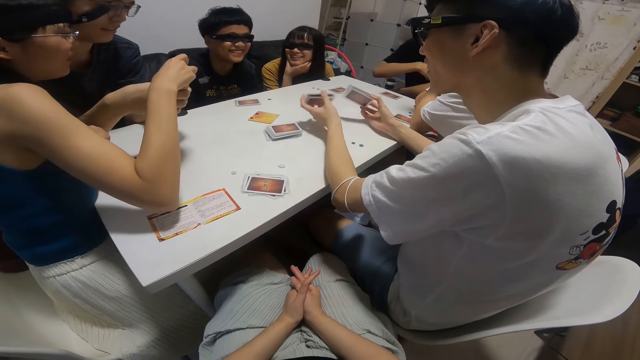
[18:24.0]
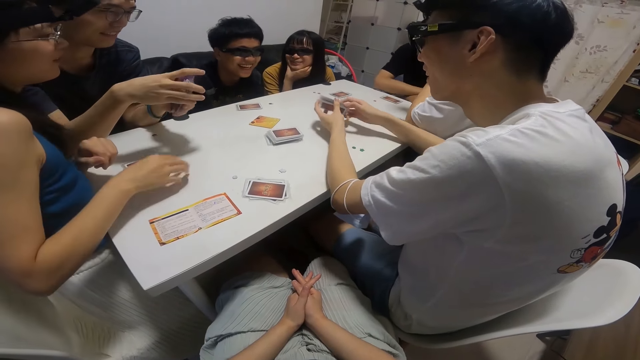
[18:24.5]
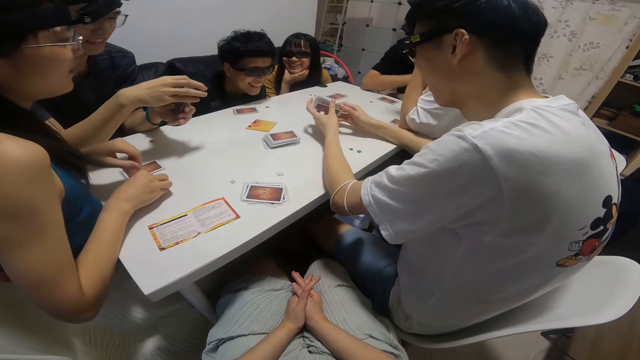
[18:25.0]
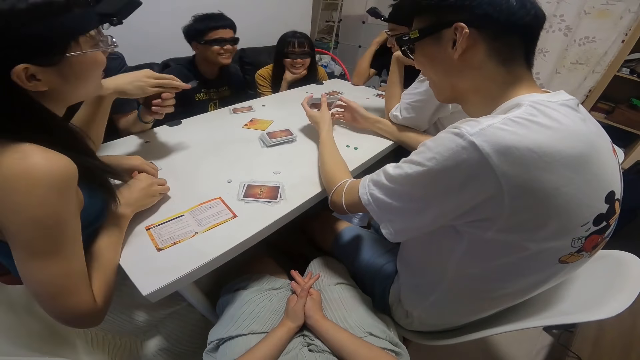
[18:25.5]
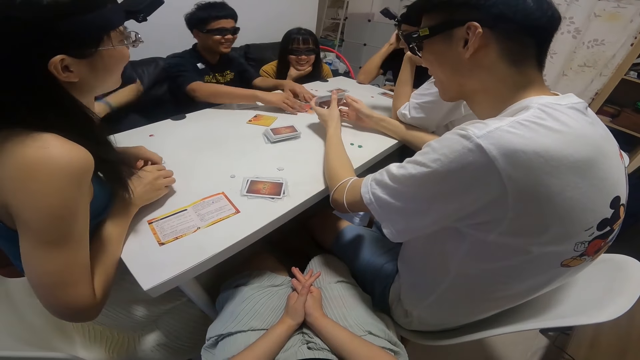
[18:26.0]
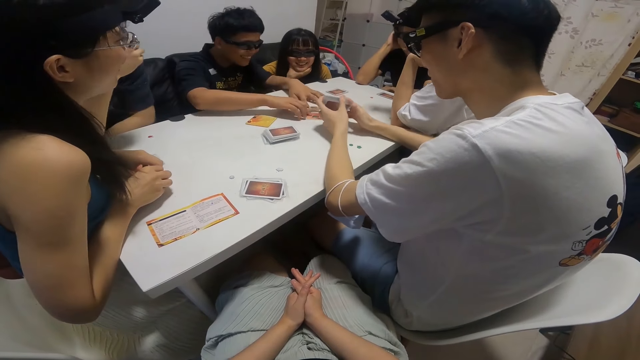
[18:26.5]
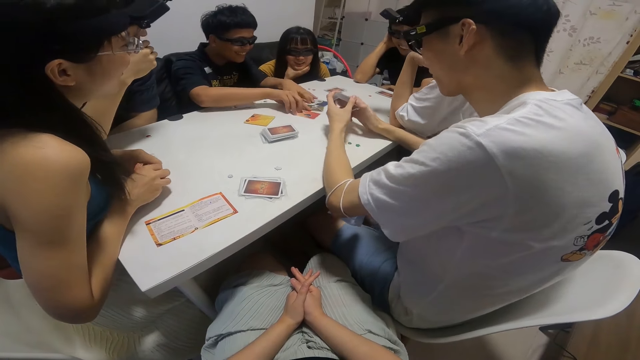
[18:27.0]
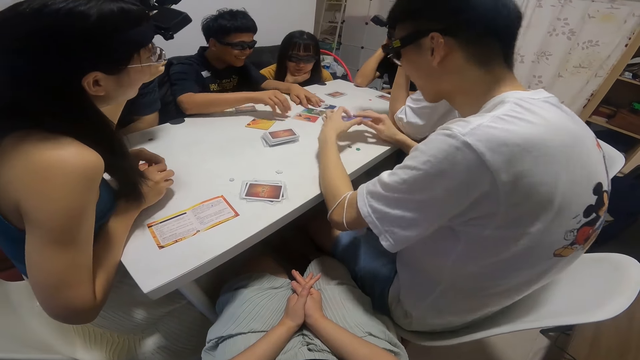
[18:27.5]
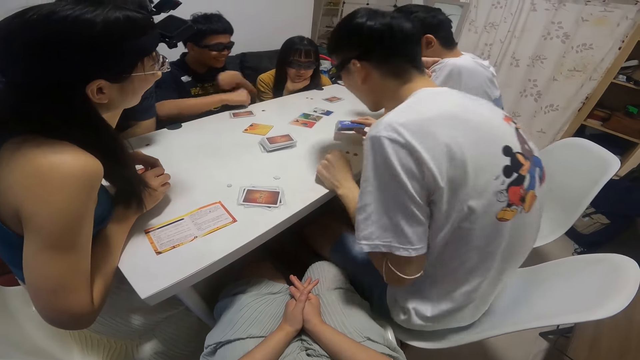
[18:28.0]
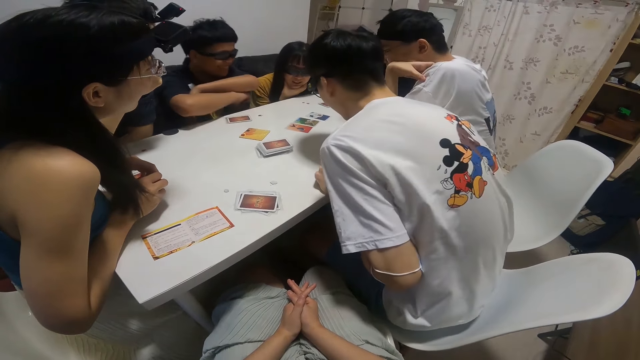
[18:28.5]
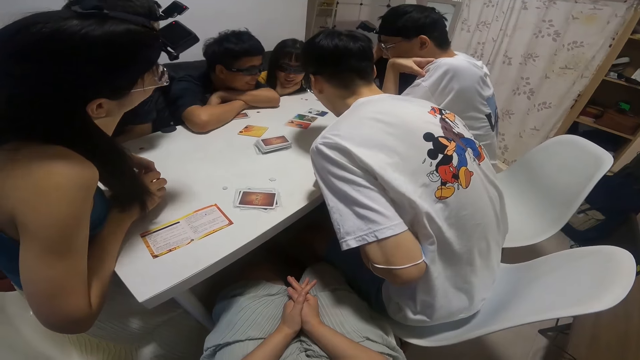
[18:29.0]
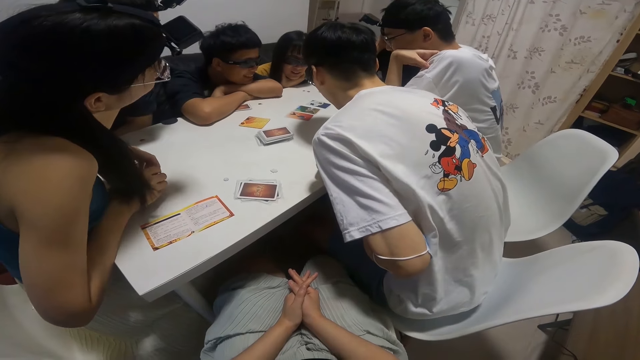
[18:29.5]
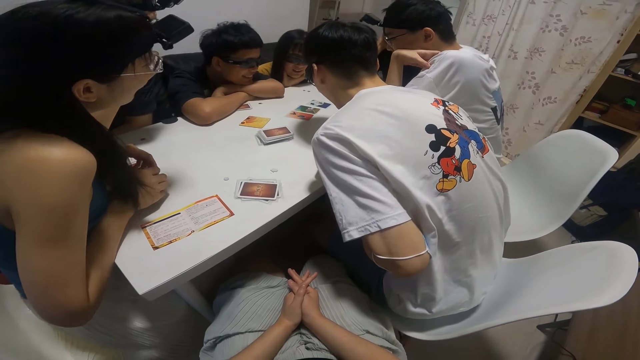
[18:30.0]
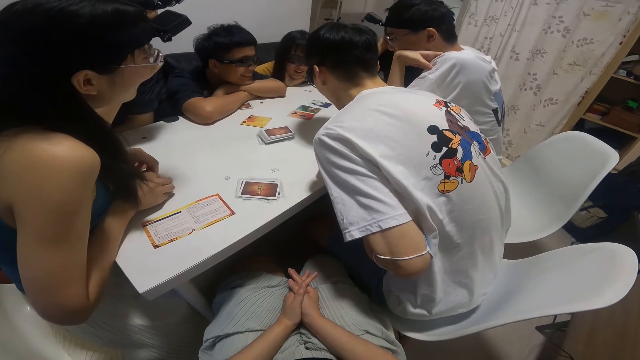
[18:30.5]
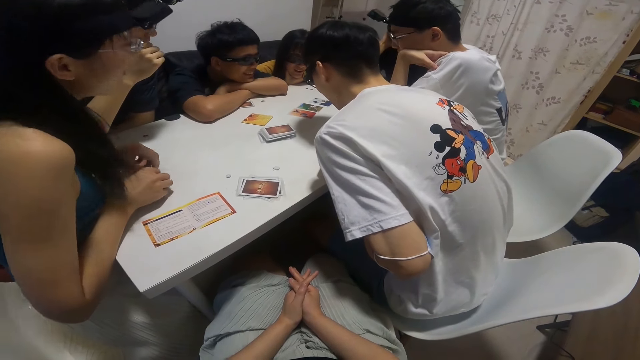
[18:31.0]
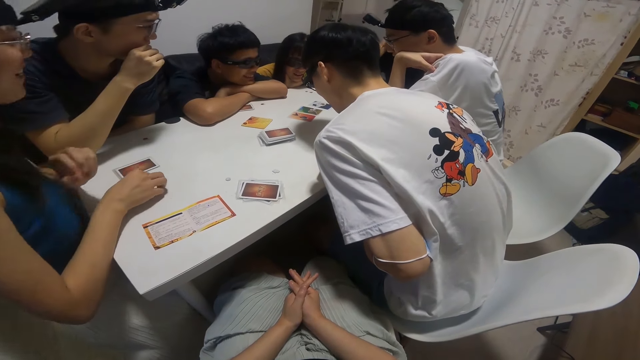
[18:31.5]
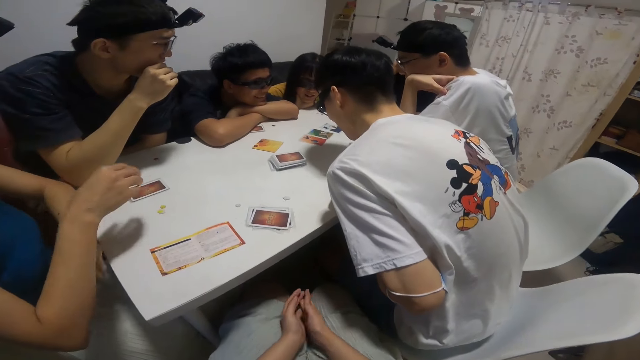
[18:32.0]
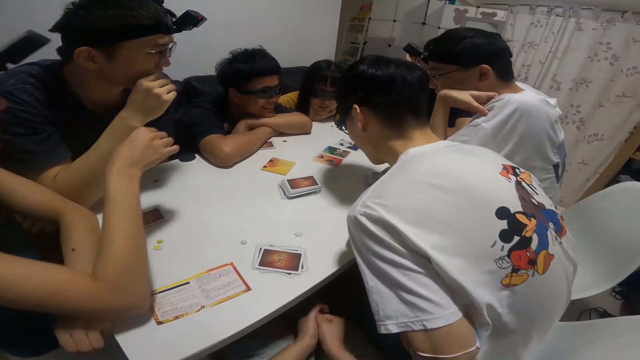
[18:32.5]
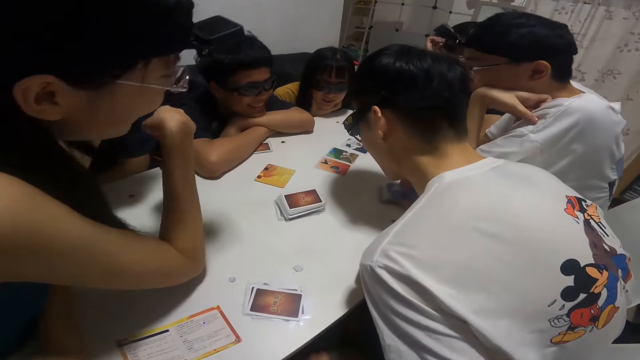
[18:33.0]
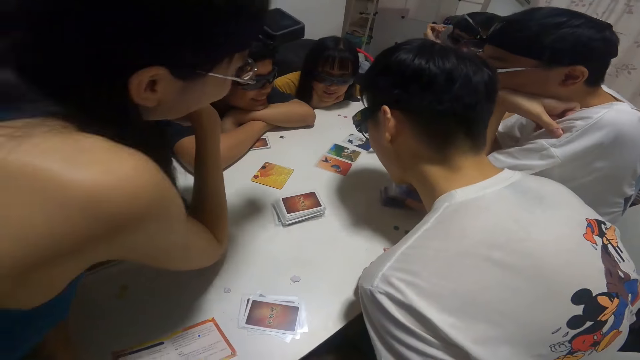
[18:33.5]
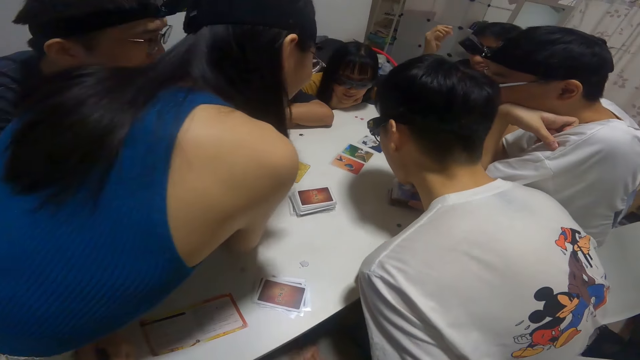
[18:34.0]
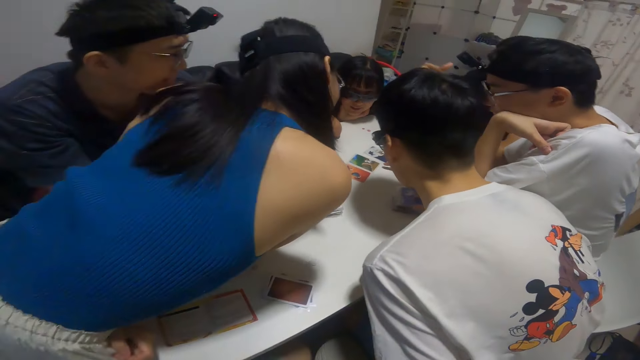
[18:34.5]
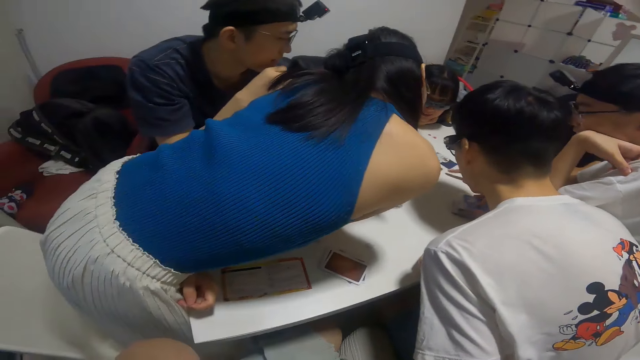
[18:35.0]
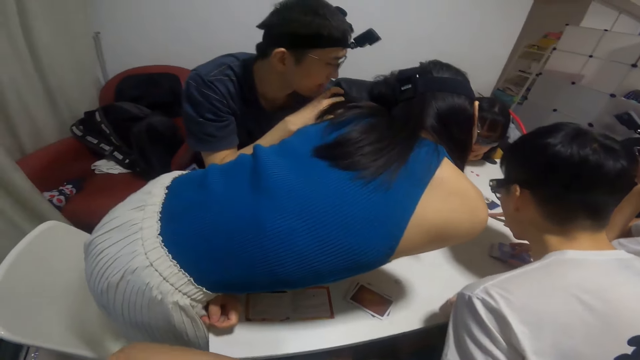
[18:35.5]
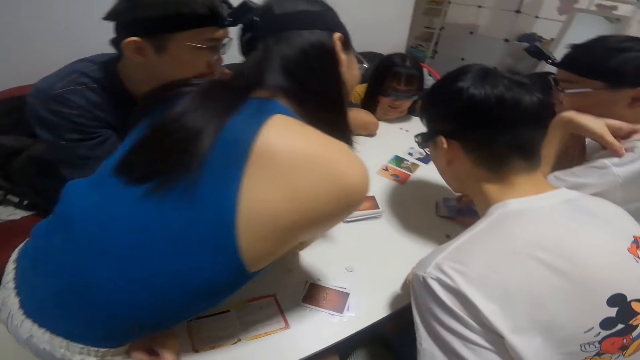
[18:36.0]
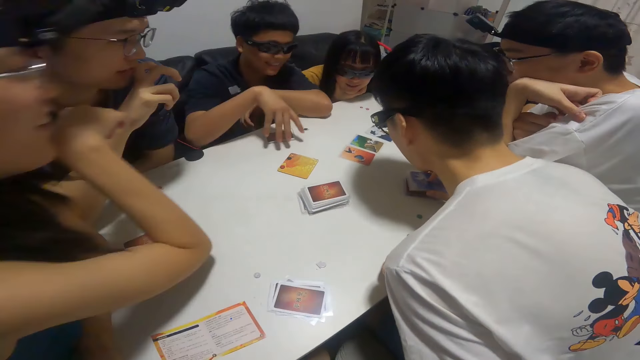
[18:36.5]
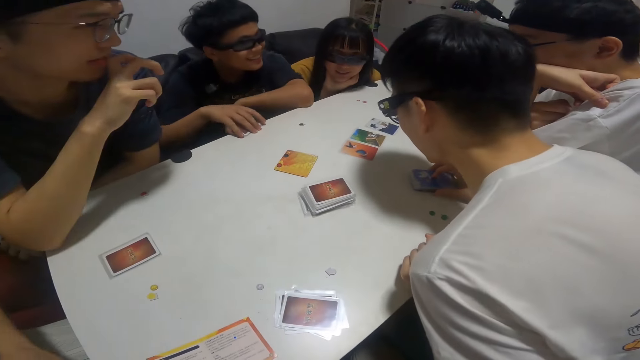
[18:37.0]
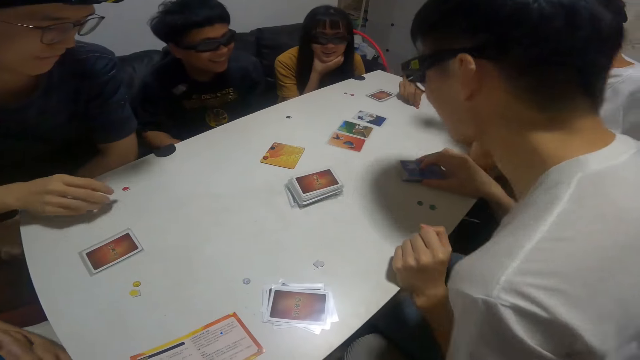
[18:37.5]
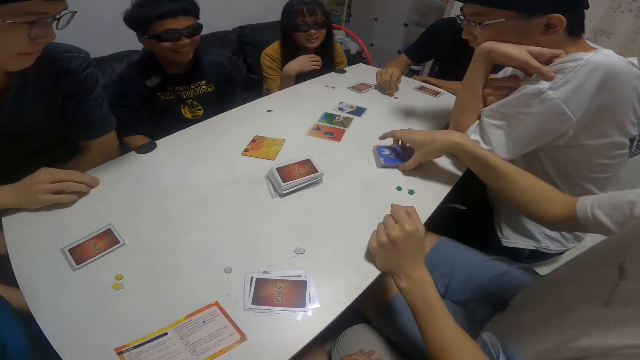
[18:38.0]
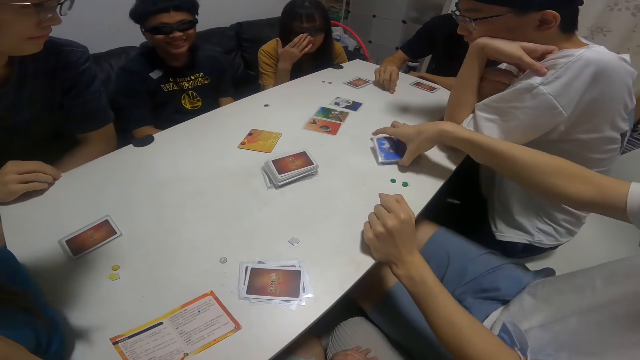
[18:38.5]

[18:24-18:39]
A man shuffles some cards with both hands. A lady takes off her right hand from another man's cards. A man touches the cards. A man puts cards on the table. A boy sorts some cards on the table with both hands. The first man looks closely into the cards on the table. The lady interacts with the man. A woman and others look at the cards. The lady stands up, and looks closely into the cards on the table. A man places her right hand on the cards on the table. A person picks the cards. The lady sits down on a chair.

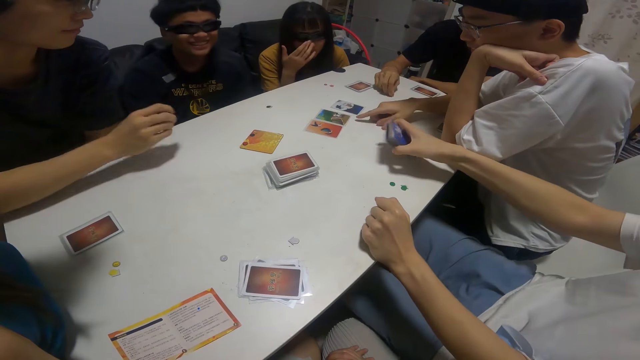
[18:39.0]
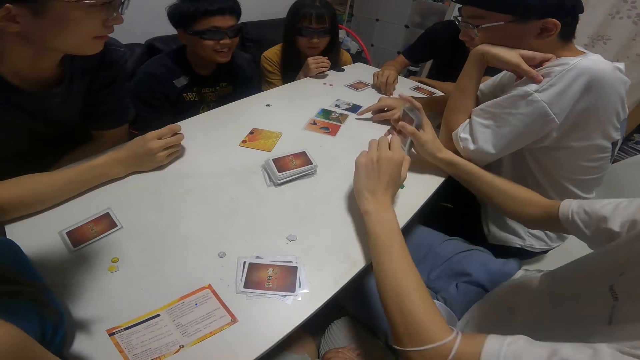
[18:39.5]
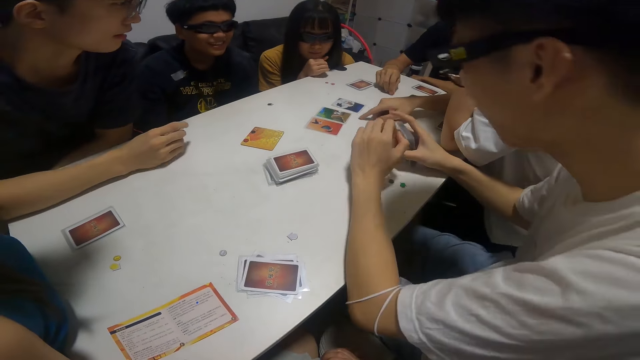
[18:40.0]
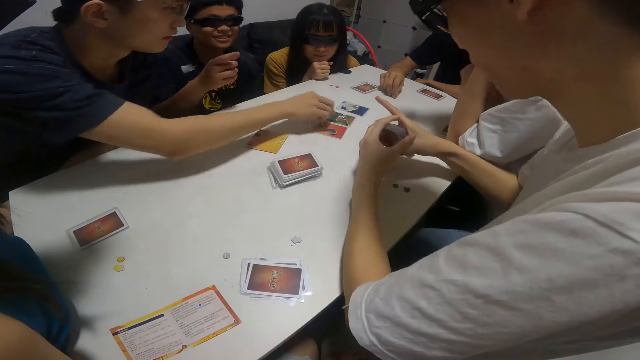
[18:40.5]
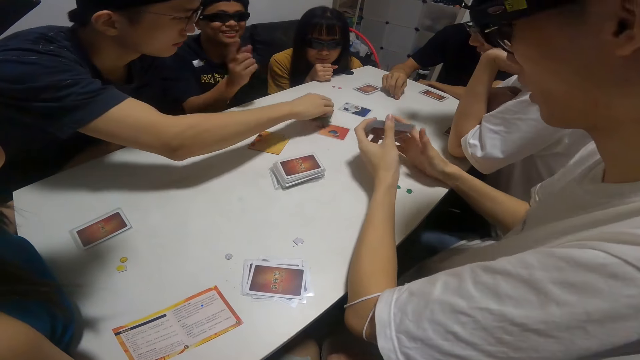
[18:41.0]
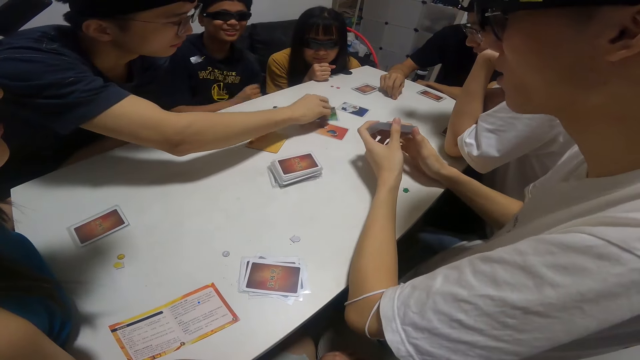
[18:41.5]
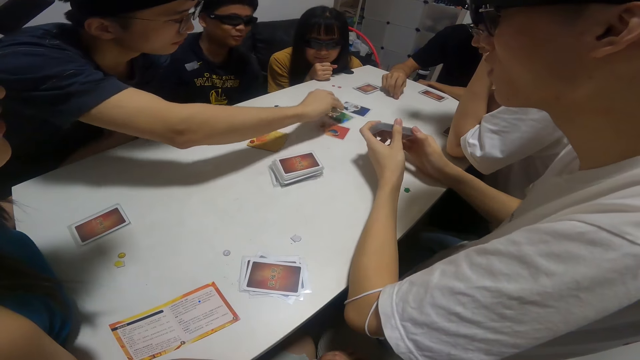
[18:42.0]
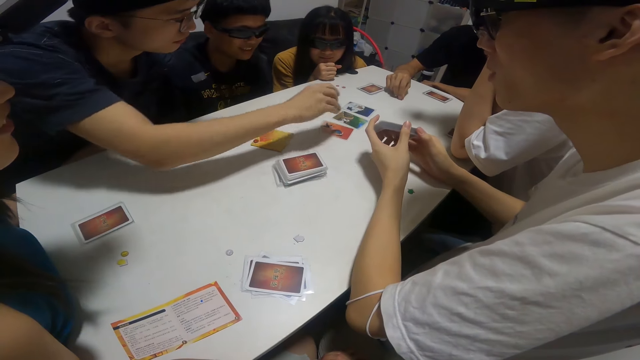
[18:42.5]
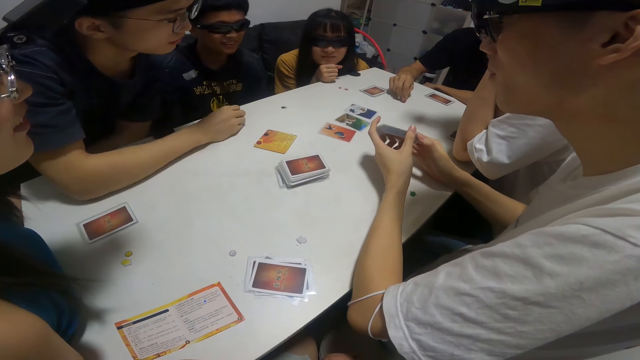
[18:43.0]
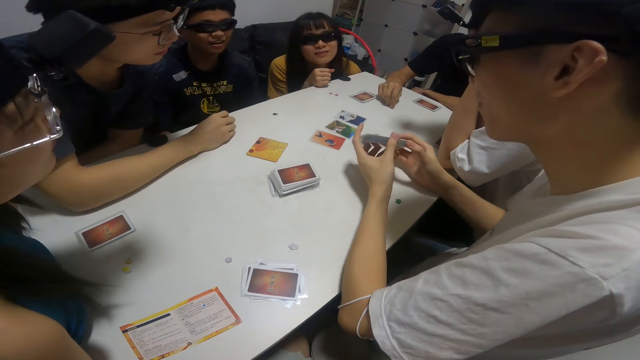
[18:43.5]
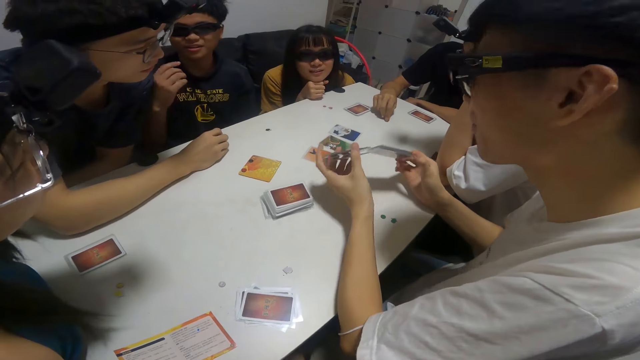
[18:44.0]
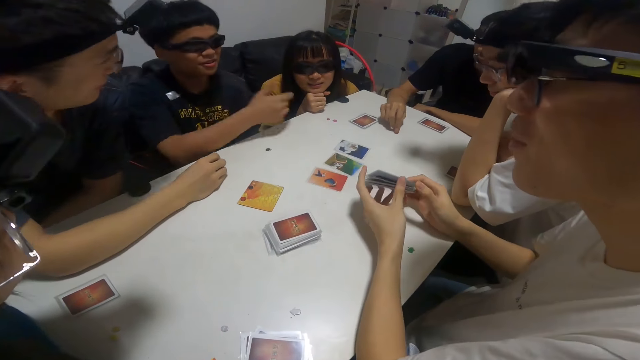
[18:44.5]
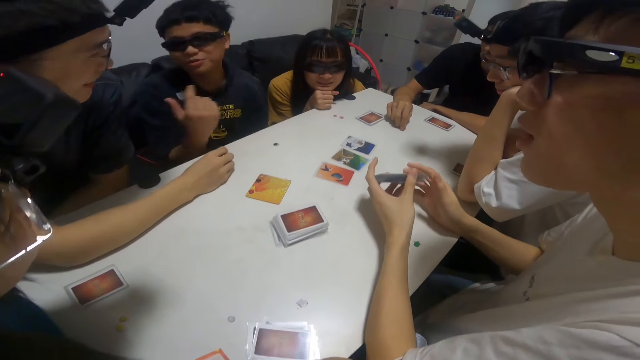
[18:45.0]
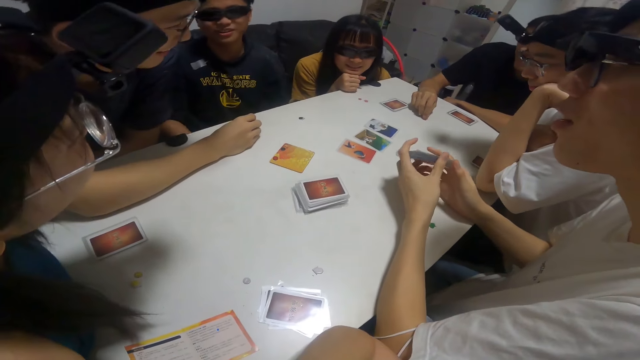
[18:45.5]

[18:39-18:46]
A man picks some cards from the table with his right hand. Another man touches the cards. A man sorts some cards on the table with his right hand. A boy makes hand gestures, and interacts with the man. The first man touches the cards. A man moves his hands.
